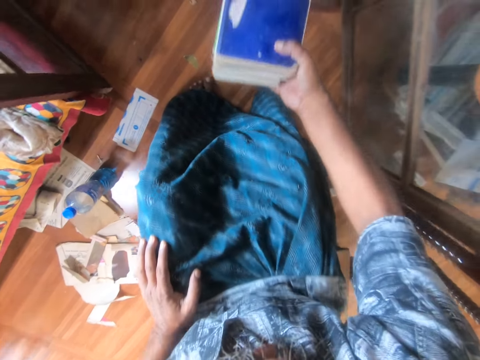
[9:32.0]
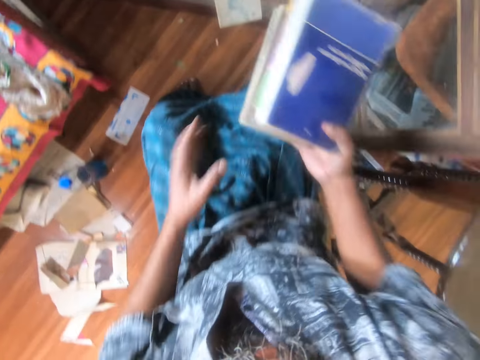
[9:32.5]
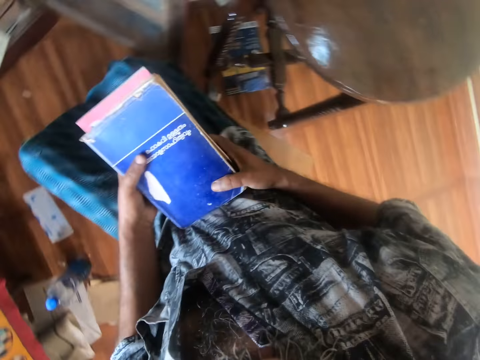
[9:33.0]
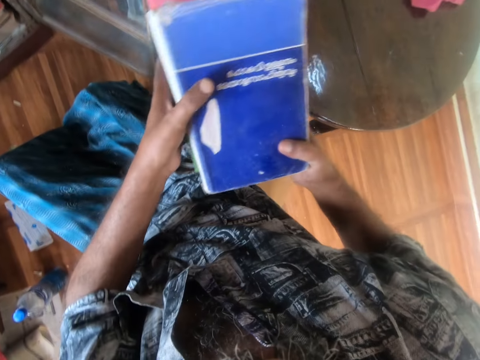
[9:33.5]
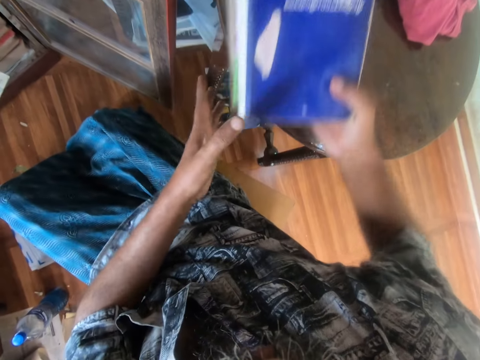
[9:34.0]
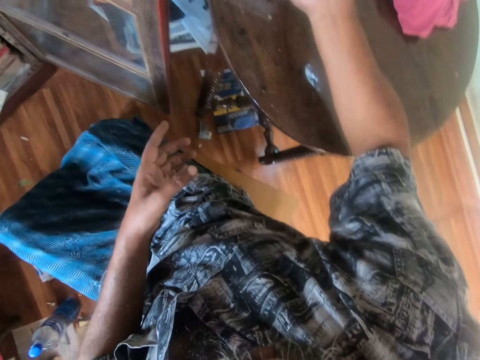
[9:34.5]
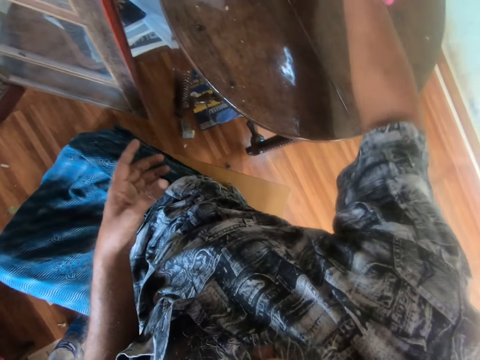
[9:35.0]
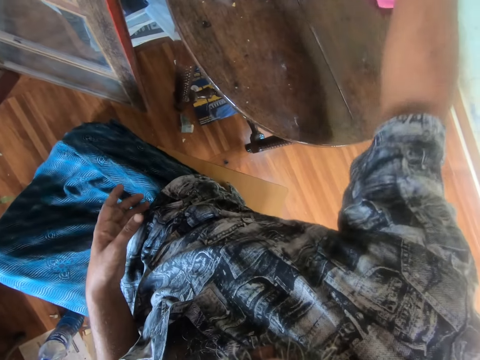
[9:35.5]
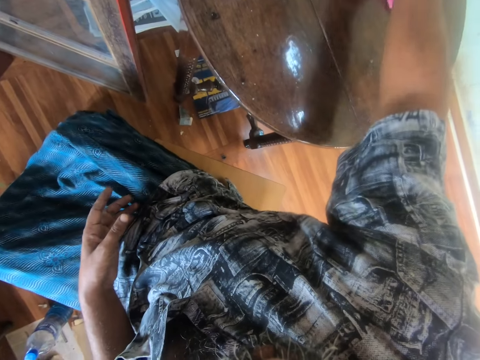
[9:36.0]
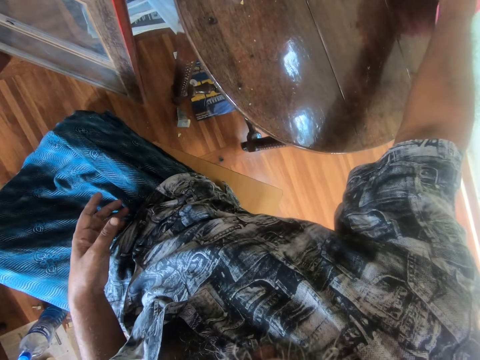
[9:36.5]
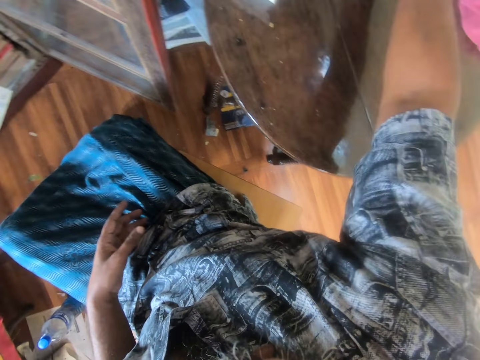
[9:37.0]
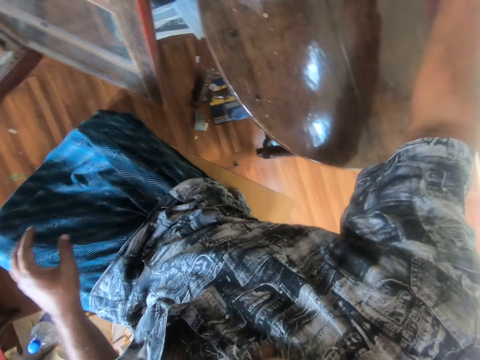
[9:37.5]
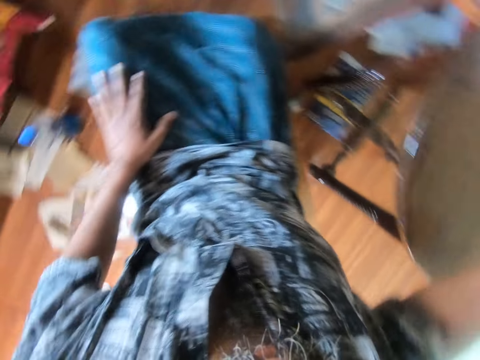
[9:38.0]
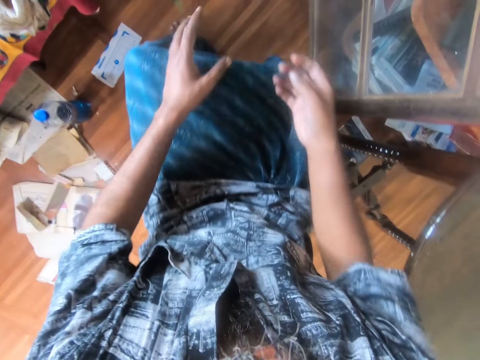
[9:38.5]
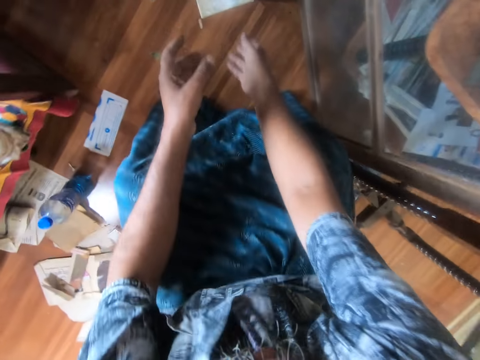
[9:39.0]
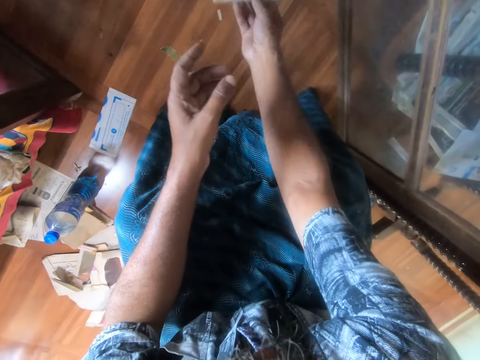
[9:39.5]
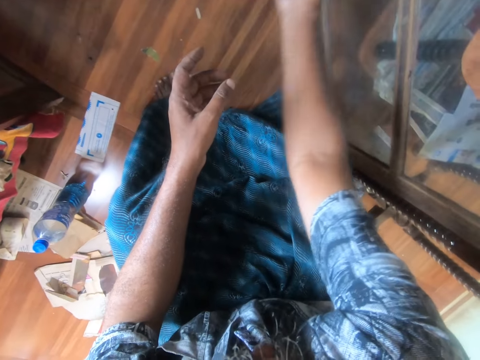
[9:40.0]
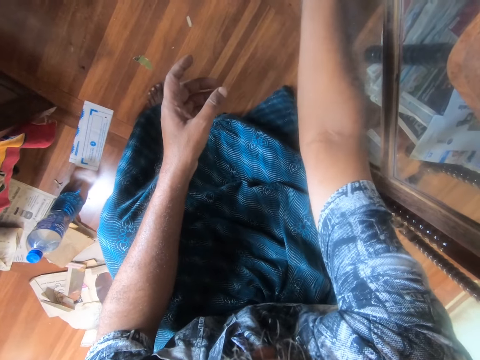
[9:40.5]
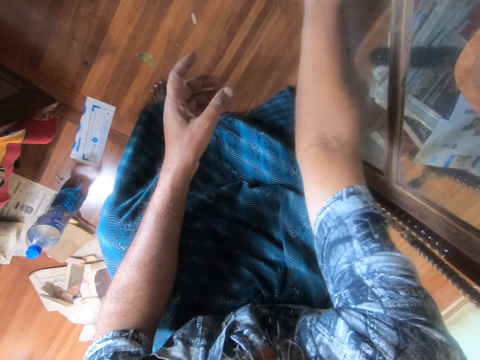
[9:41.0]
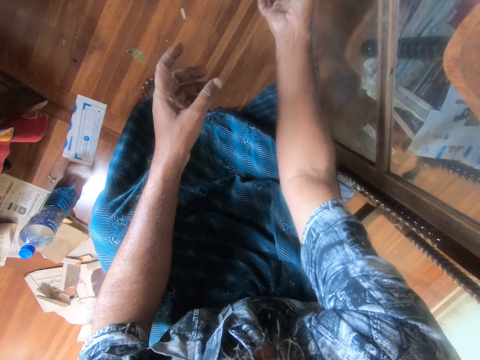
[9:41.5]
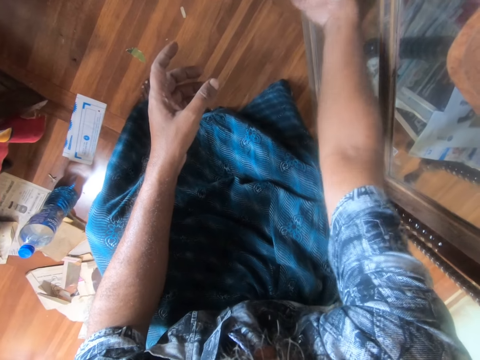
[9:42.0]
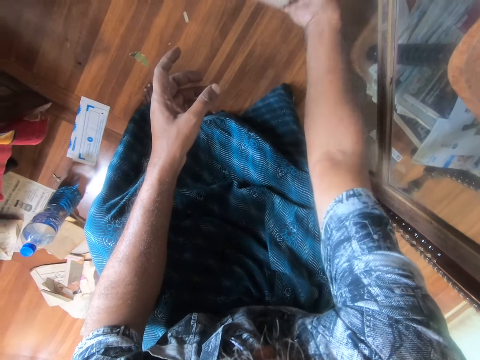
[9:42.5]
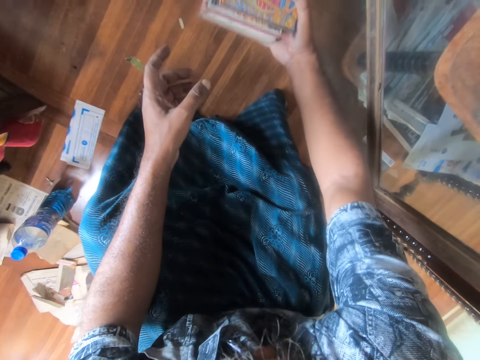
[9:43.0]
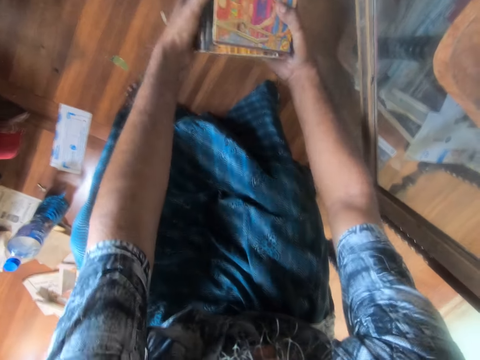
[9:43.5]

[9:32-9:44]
The camera wearer arranges the books on the table. They lift the books. They pick up the books.

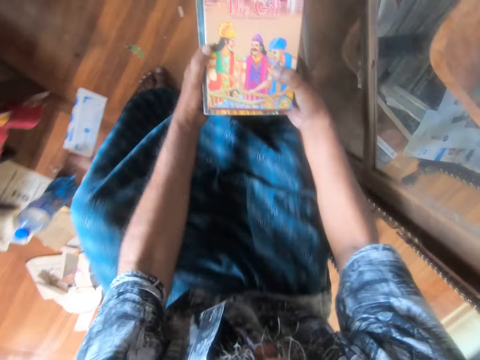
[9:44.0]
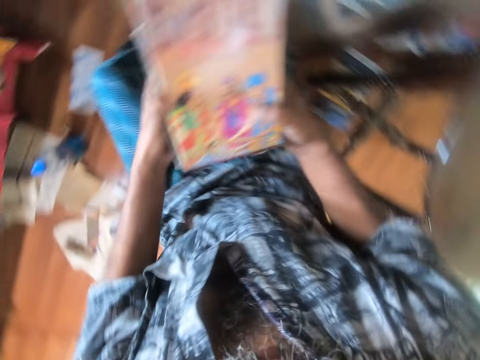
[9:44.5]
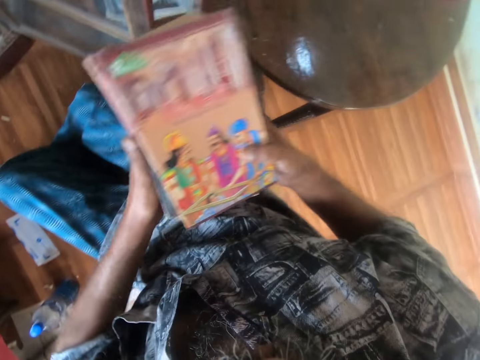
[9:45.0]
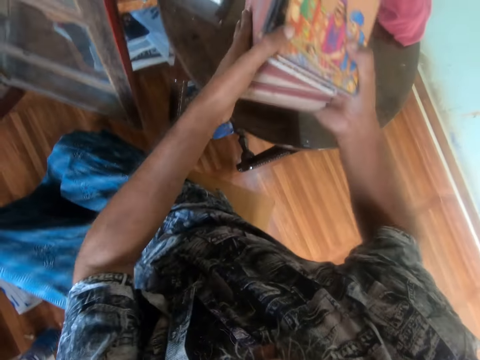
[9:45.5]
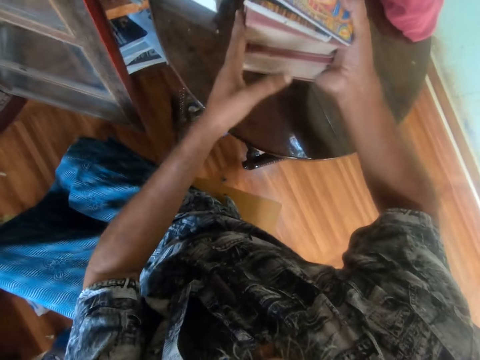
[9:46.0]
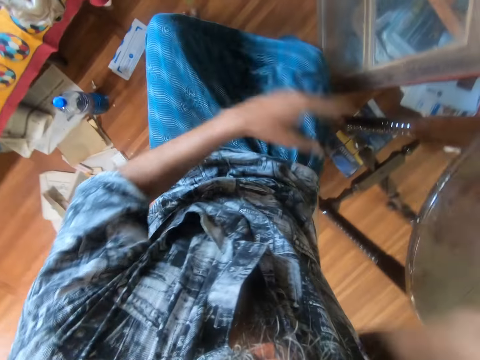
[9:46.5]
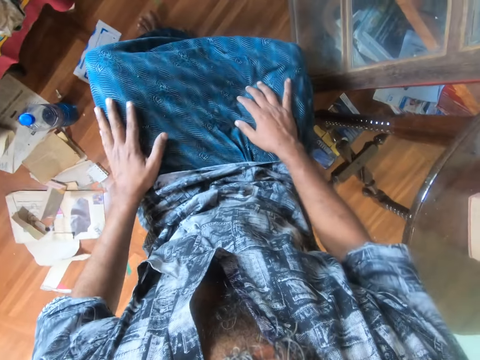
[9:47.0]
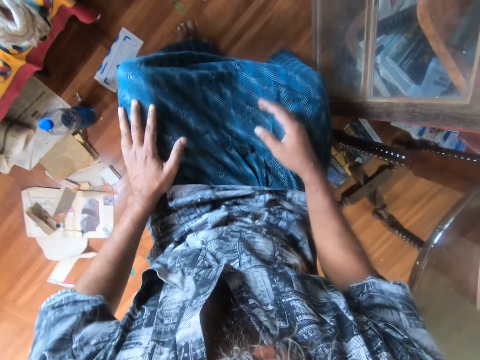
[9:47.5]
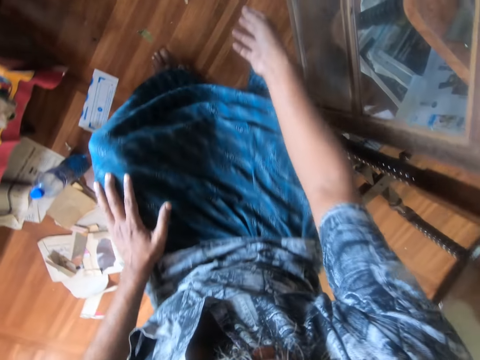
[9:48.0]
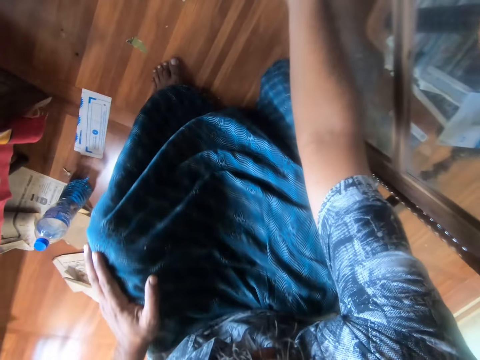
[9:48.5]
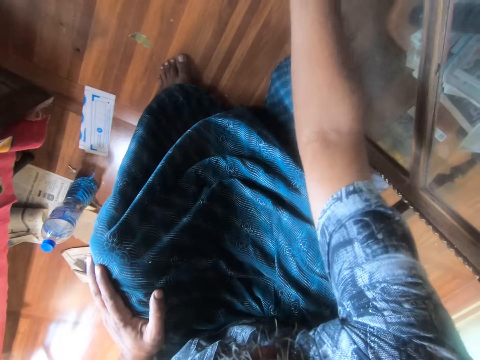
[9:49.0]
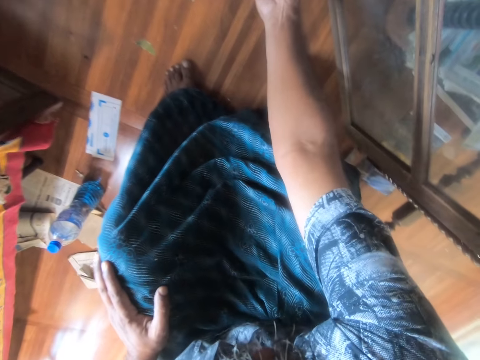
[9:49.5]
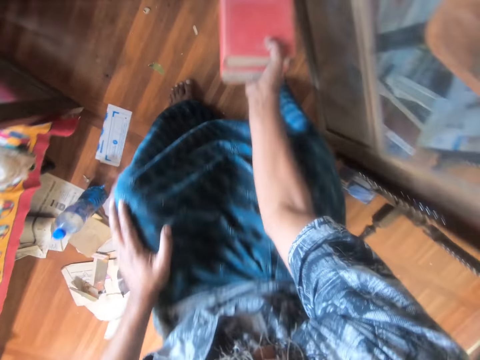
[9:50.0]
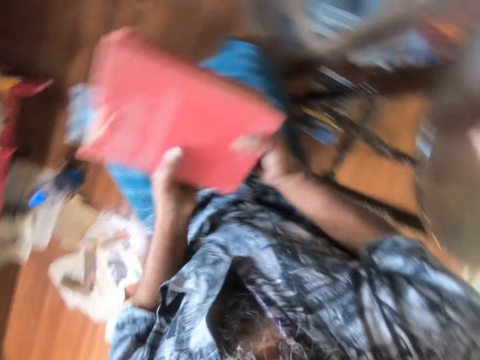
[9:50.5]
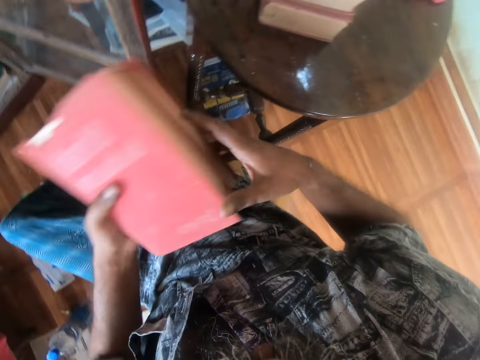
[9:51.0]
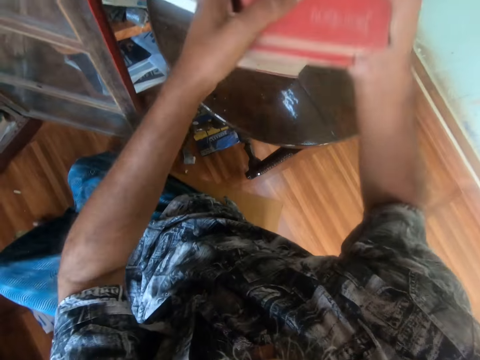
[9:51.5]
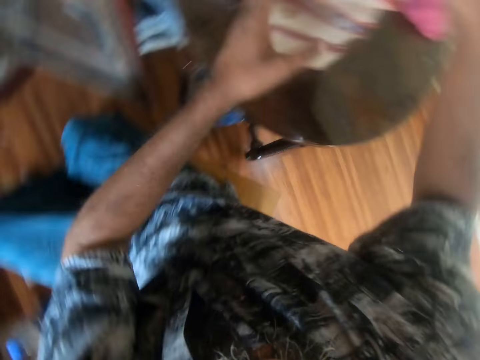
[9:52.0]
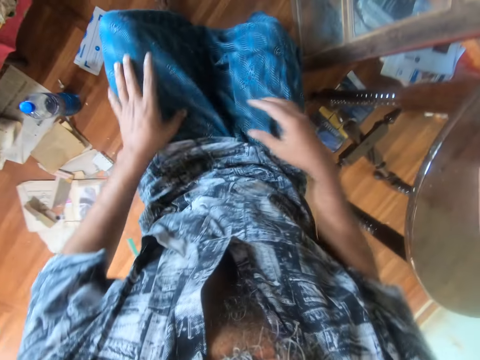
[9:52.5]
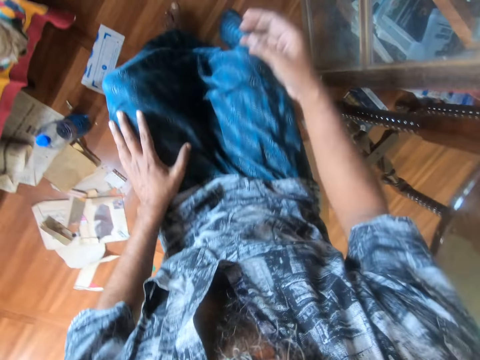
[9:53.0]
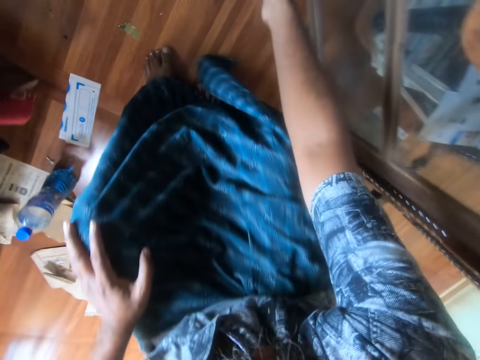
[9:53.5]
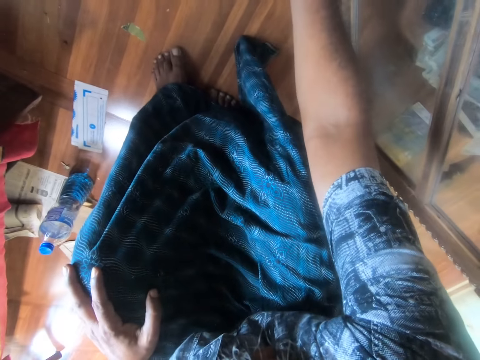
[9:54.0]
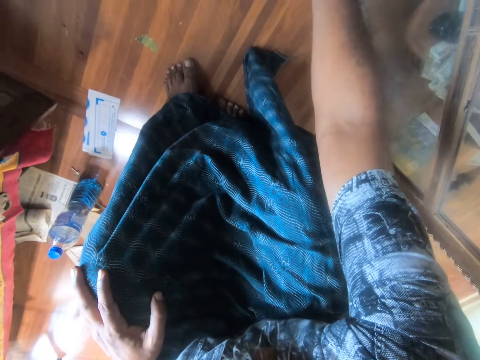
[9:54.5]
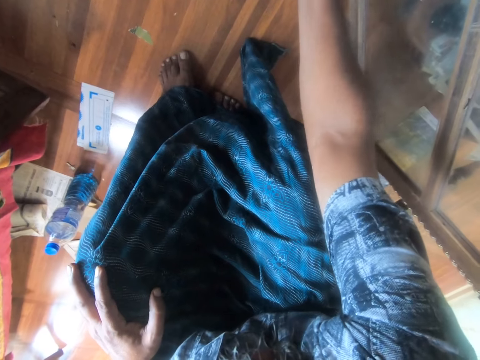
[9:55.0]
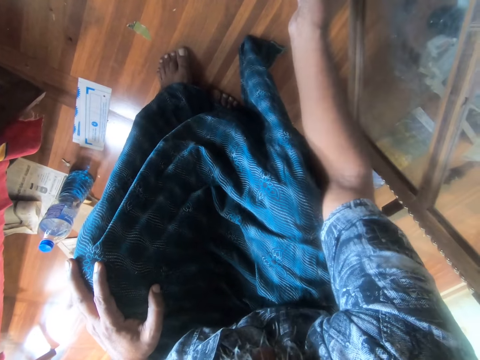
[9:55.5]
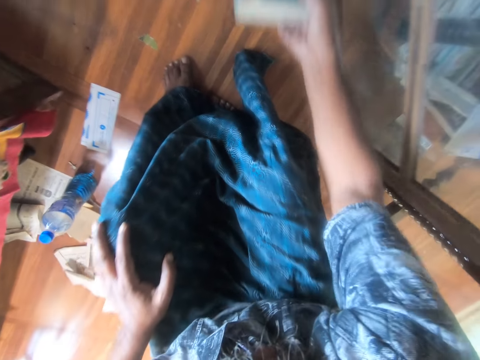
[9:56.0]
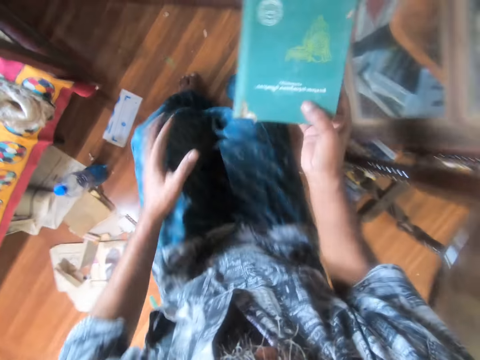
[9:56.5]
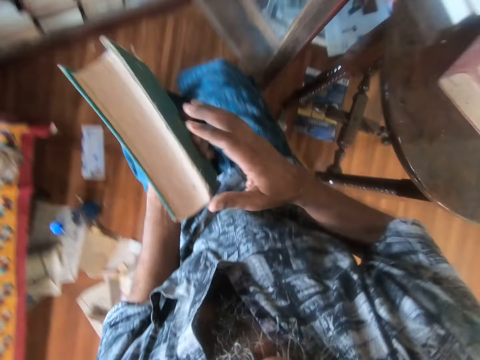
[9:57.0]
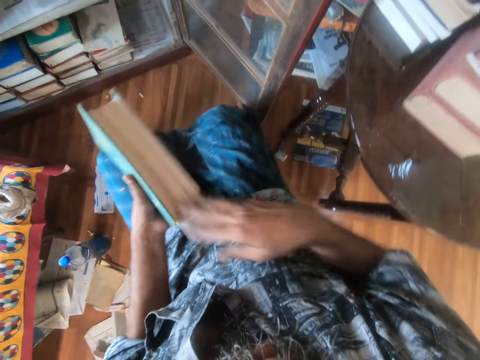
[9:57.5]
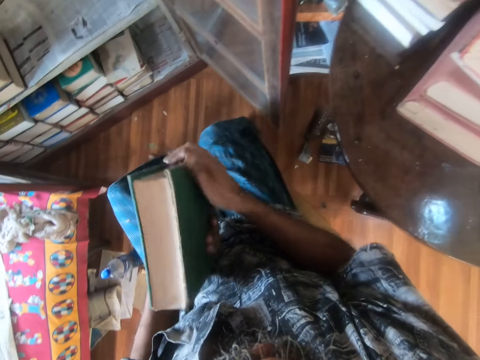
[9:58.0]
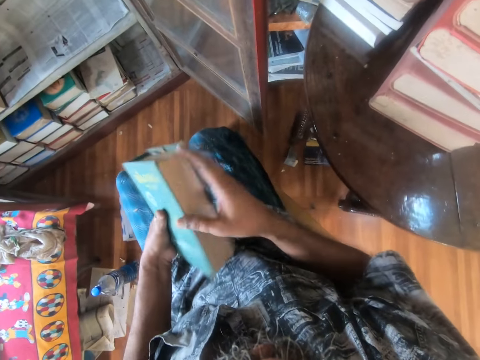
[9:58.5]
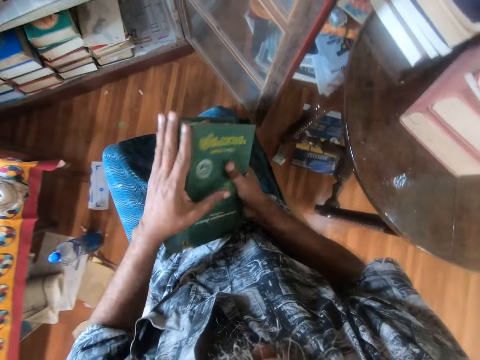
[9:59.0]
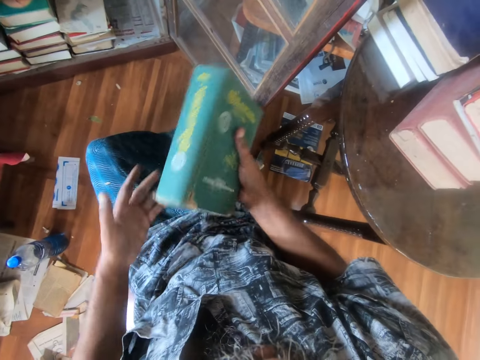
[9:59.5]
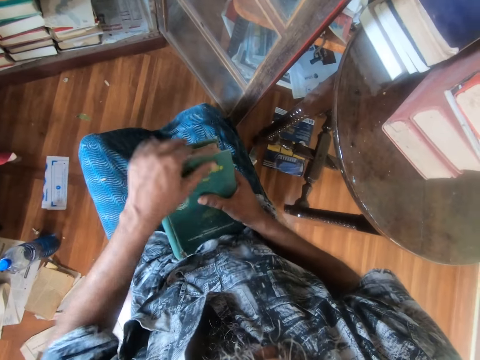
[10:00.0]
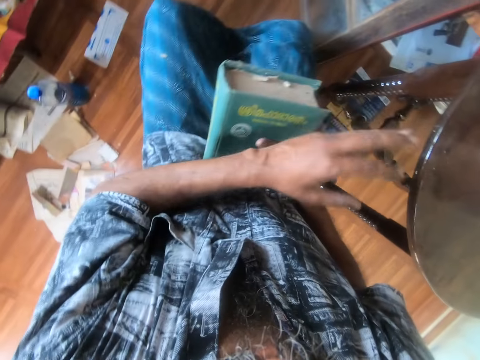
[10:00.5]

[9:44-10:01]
The camera wearer puts the books on the table. They pick up the books. They put the books on the table. They pick up a book. They wipe the book.
